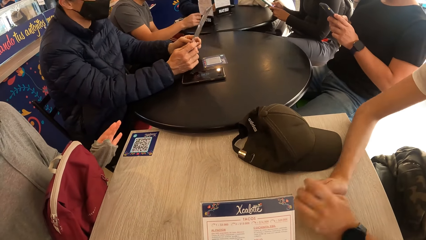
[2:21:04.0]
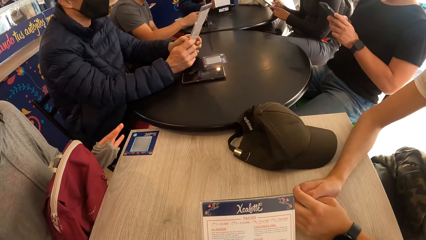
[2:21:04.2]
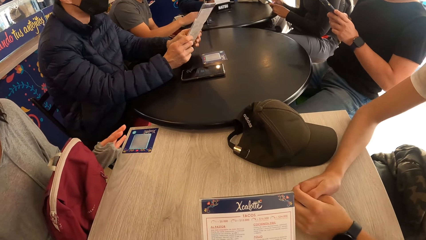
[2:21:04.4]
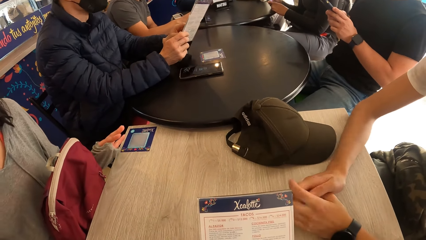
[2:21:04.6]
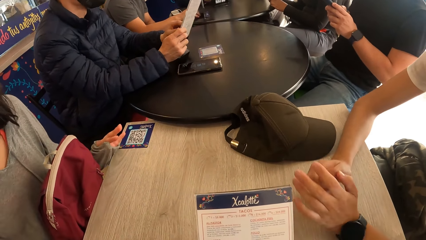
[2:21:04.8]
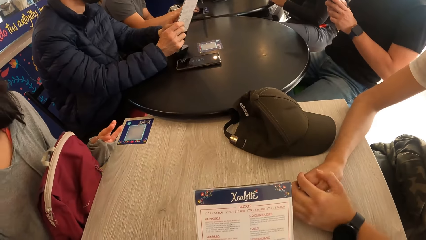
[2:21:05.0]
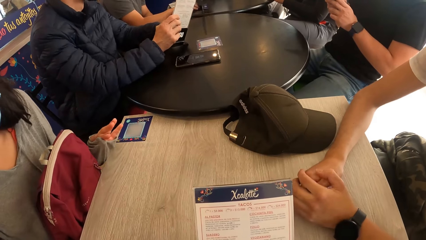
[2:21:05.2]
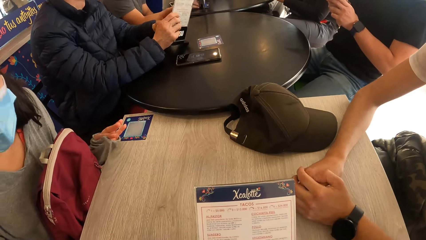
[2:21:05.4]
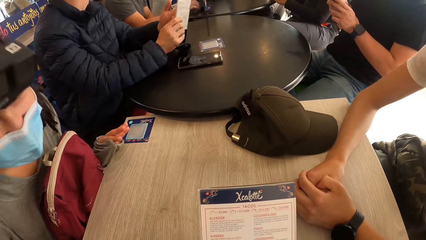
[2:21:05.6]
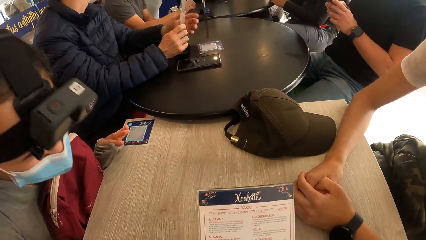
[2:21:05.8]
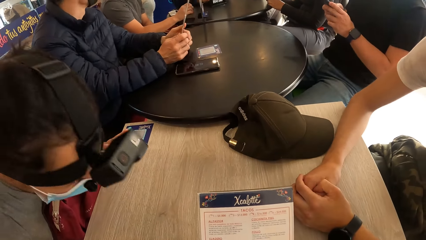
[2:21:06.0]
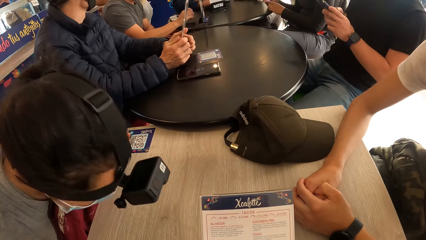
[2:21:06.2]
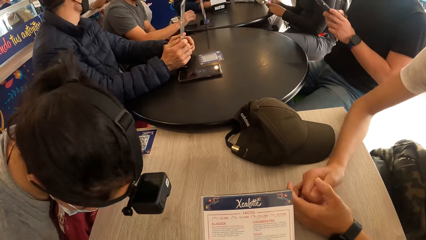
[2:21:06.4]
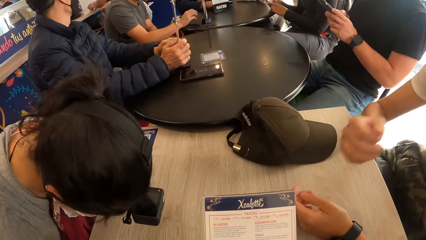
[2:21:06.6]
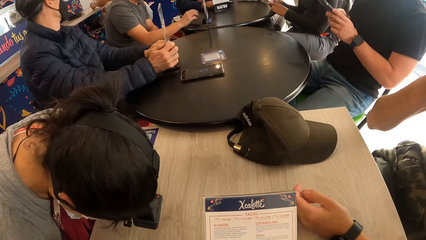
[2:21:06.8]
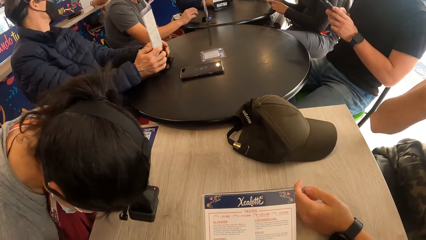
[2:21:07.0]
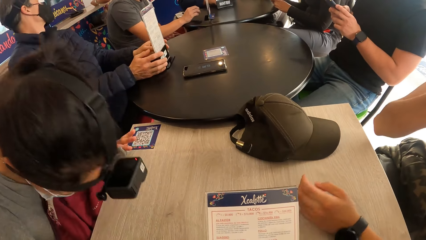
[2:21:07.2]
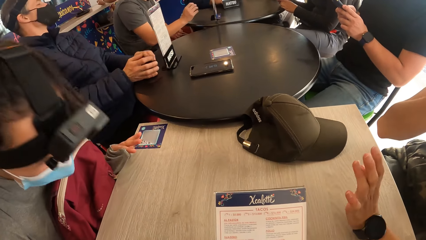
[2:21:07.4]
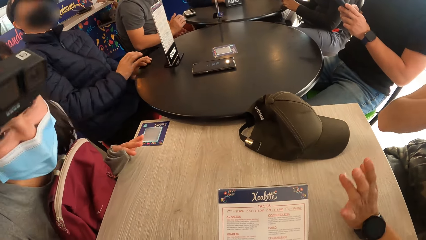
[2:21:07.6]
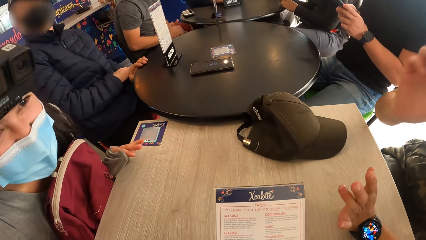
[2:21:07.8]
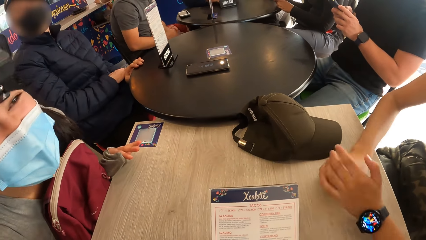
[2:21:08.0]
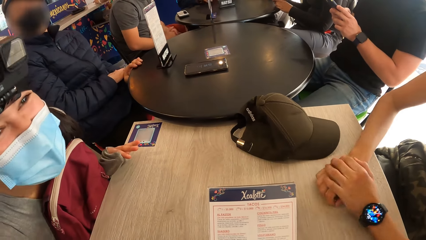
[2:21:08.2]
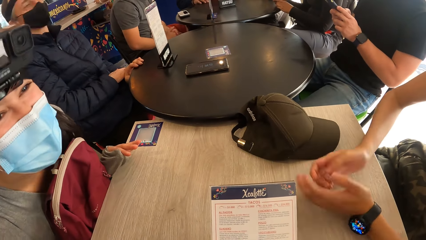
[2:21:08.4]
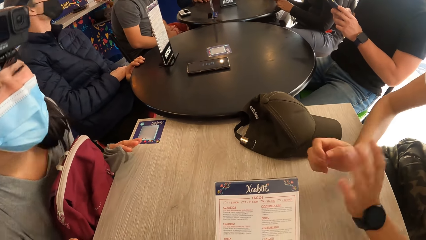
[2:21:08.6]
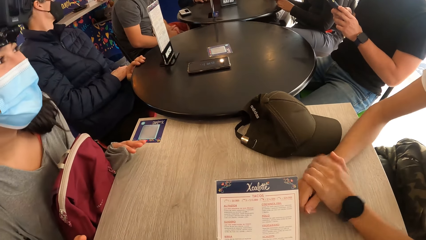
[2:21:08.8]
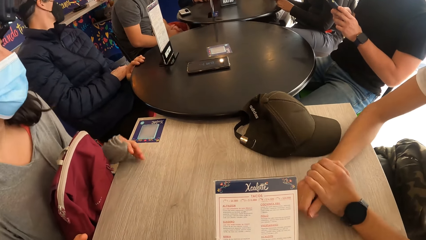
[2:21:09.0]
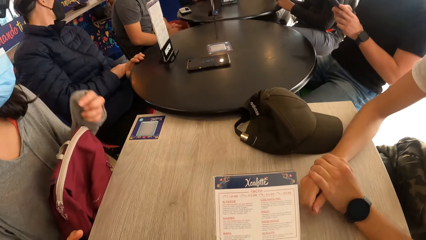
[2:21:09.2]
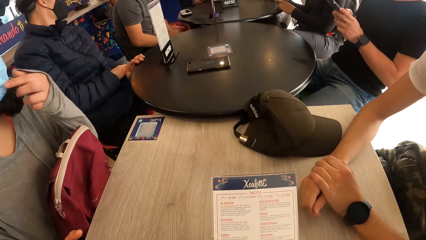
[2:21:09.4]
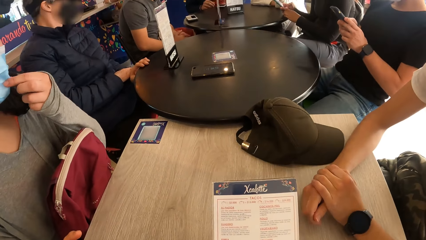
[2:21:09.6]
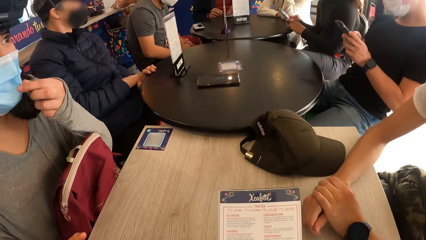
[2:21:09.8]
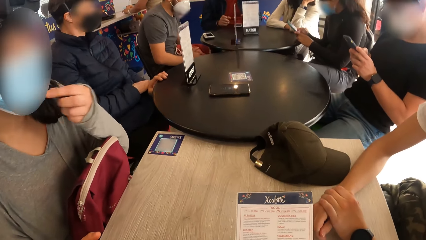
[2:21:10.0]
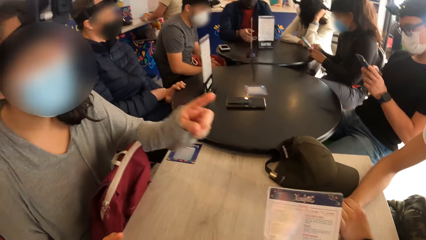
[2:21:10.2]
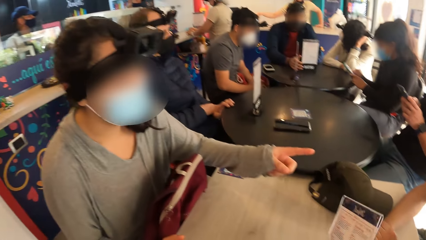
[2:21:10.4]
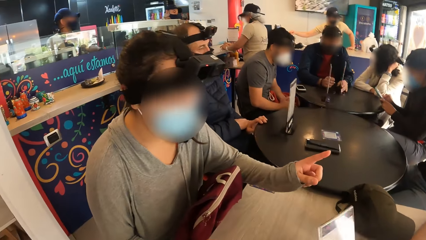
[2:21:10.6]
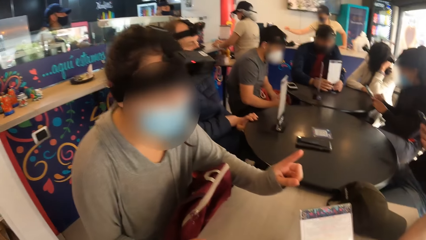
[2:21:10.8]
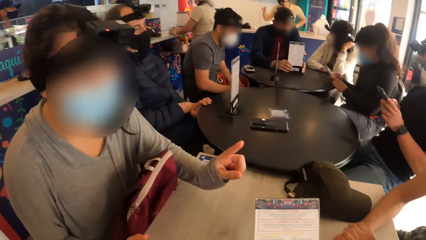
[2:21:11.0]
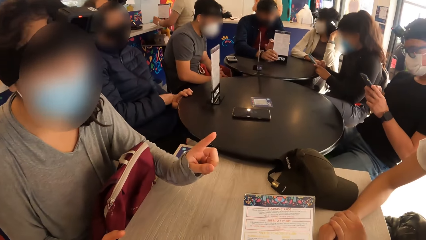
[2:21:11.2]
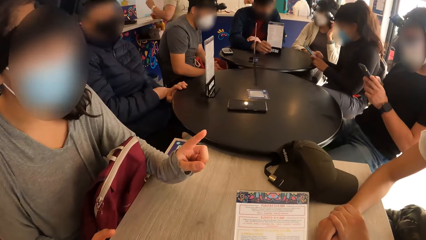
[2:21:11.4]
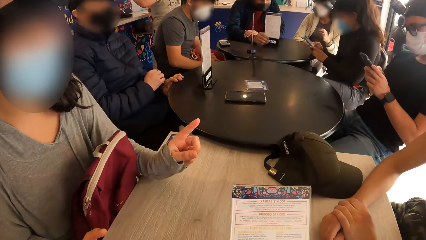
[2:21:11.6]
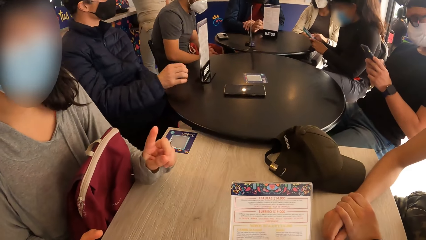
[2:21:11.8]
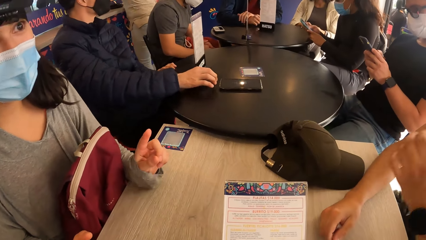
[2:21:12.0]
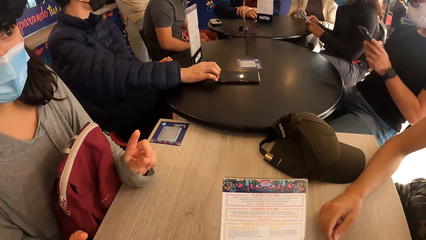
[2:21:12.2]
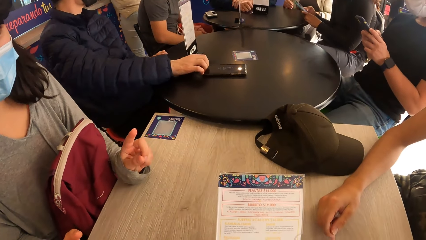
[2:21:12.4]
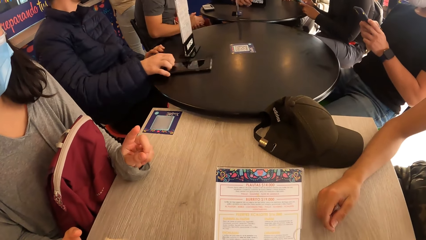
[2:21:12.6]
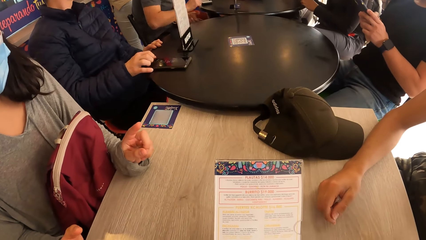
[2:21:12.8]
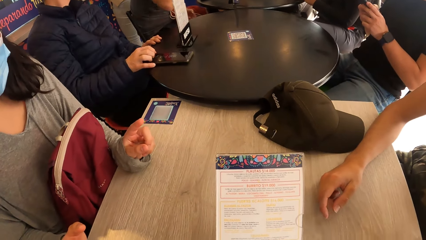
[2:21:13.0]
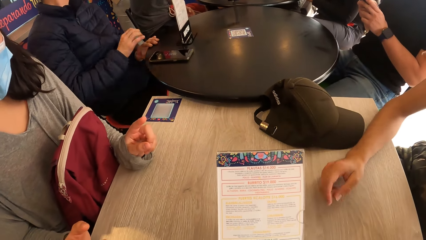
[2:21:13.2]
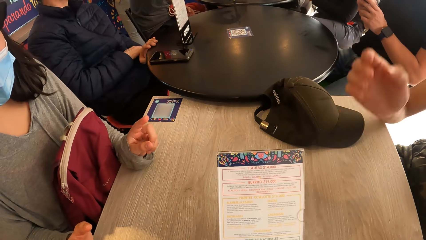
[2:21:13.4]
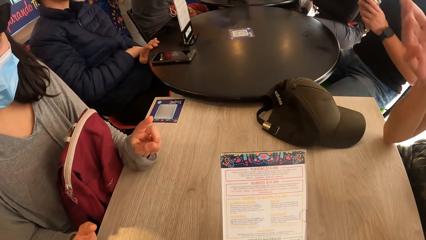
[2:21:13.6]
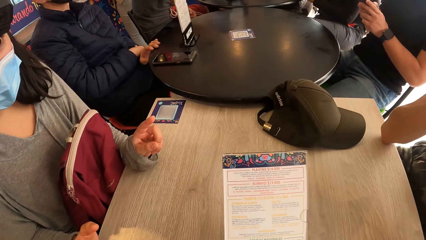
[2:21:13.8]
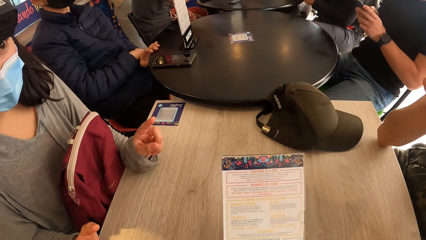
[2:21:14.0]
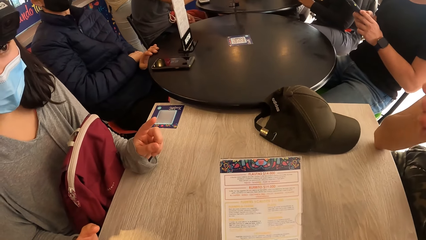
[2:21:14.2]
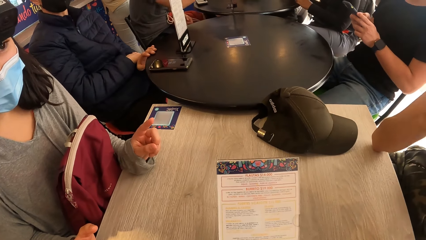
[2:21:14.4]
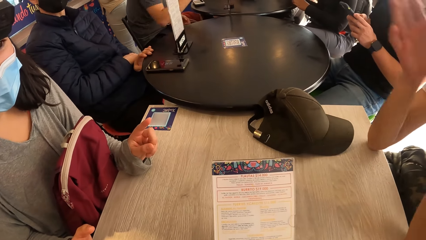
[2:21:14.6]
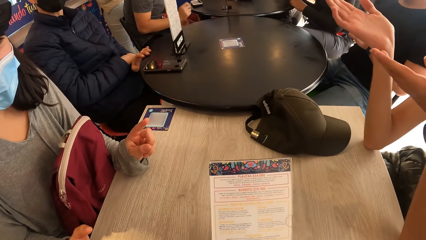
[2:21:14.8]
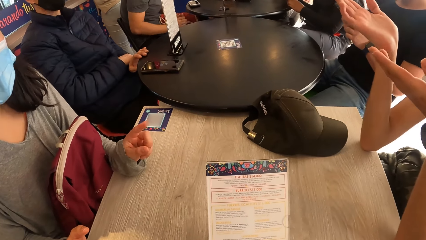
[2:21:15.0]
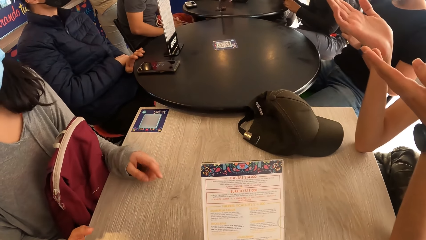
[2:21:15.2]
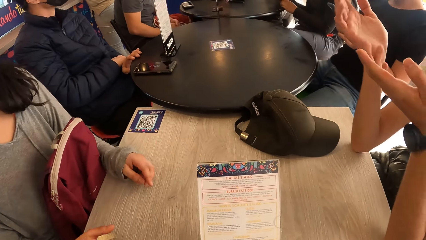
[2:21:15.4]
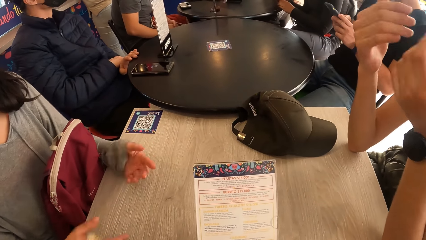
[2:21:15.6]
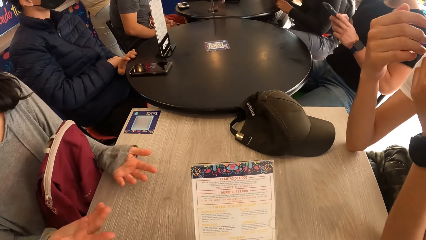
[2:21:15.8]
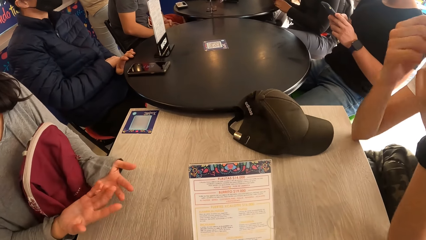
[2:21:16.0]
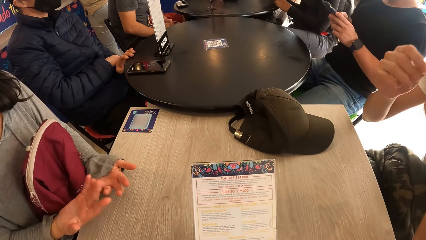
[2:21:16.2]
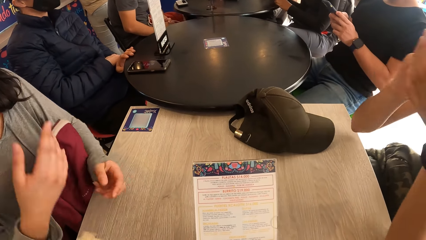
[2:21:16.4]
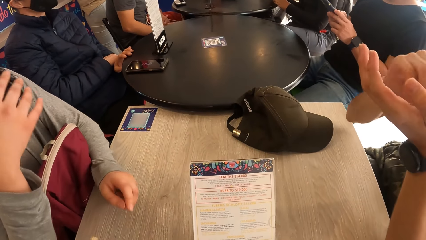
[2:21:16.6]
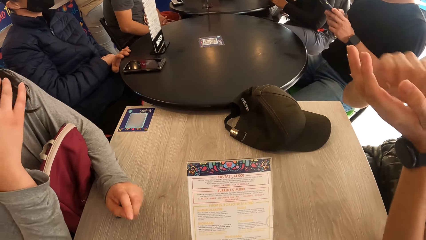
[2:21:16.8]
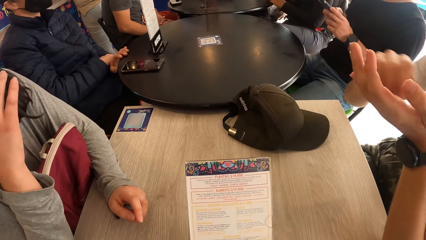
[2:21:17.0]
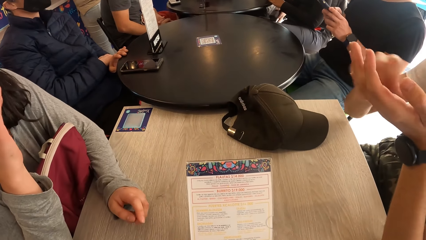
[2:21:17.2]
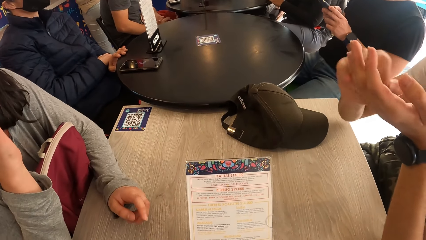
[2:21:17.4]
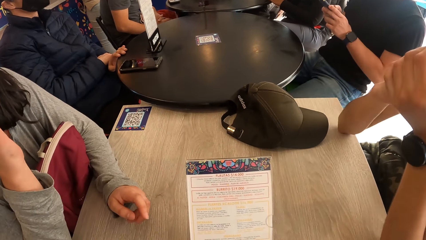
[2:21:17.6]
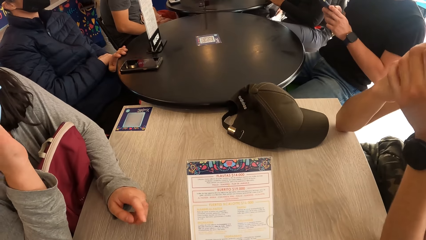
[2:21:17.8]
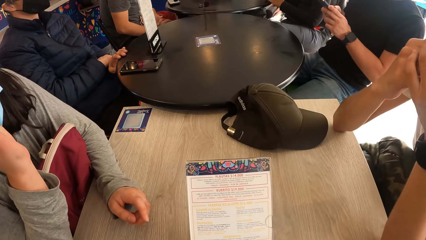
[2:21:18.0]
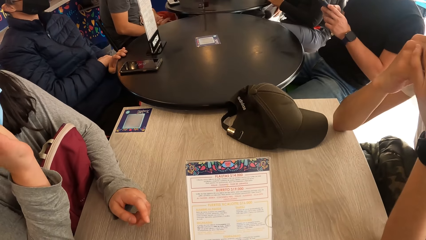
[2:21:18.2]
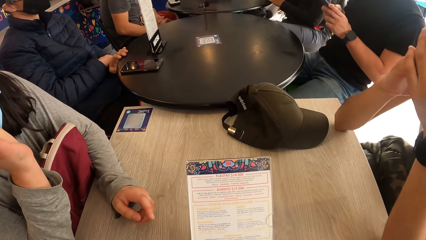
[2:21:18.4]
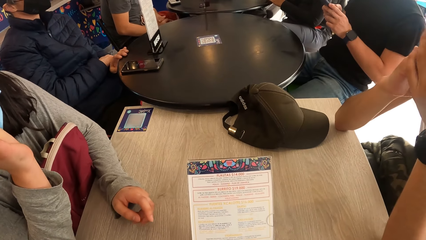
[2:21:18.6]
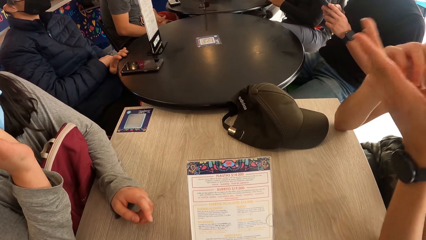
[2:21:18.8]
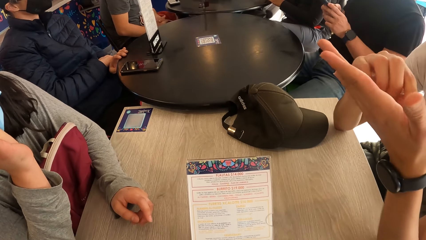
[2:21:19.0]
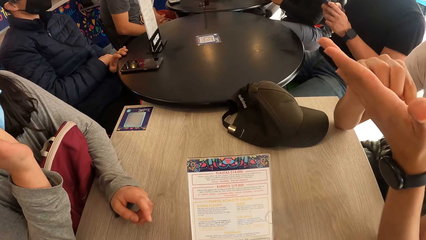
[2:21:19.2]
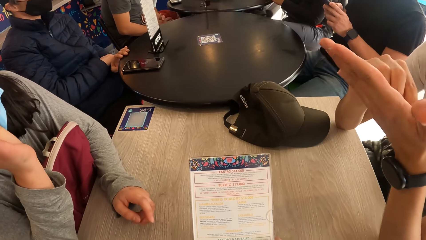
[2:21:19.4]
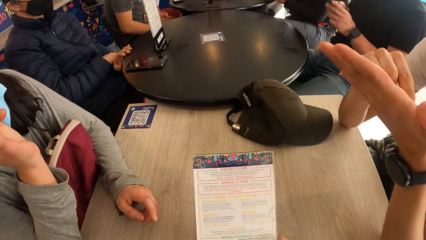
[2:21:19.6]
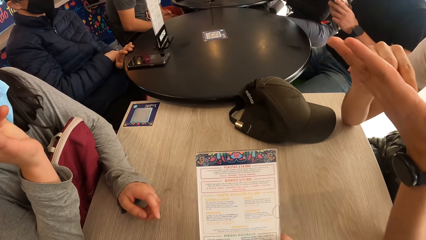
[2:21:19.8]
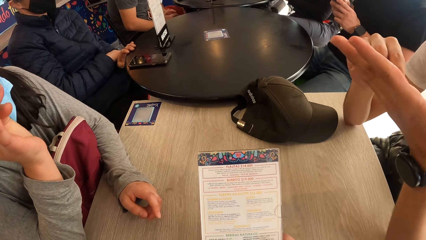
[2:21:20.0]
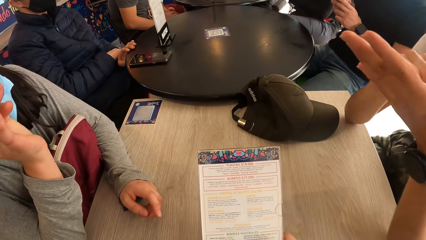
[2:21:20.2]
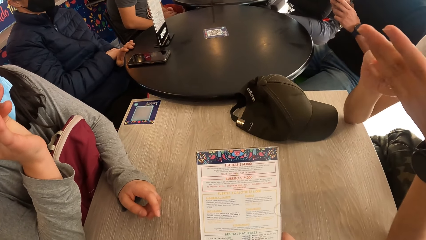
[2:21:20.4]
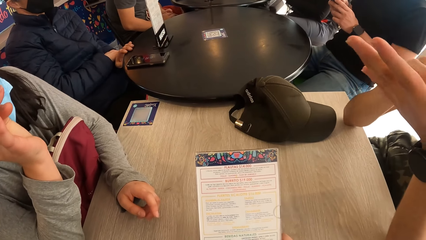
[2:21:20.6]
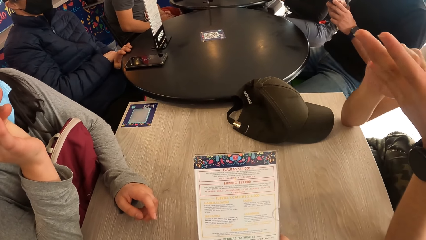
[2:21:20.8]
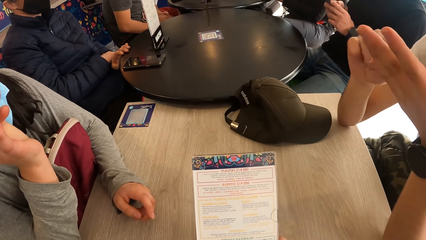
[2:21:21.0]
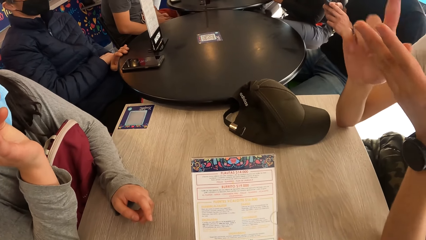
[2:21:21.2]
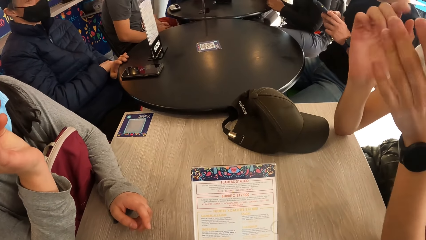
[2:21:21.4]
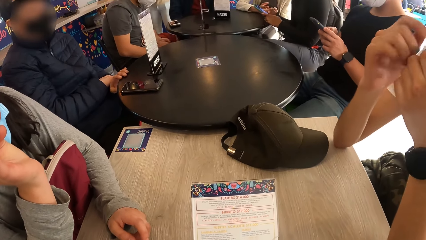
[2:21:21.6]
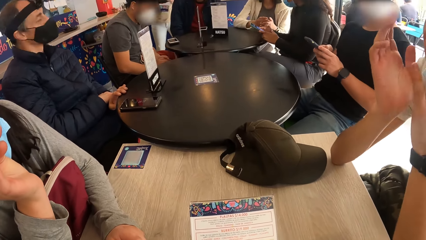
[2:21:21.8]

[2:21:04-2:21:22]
A man moves his hands on a table. The man touches his face with his right hand. The man makes gestures with his left hand on the table. A lady interacts with the man. The lady touches her face mask with her left hand and points her left hand at the man at the table. The camera wearer turns the menu with both hands. They look around a room. Another man moves a phone on the table. The first man makes gestures with both hands. The lady makes gestures with both hands. The lady interacts with the first man. The camera wearer looks around the room.
